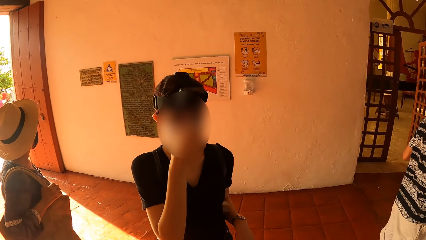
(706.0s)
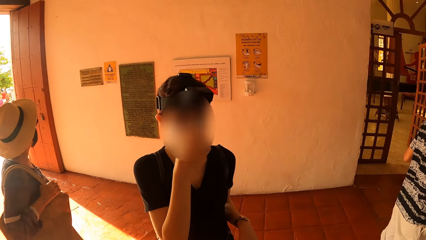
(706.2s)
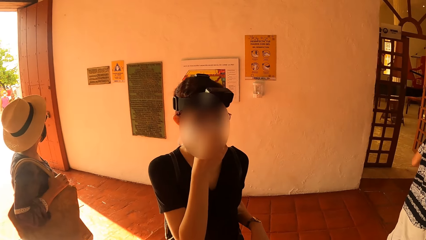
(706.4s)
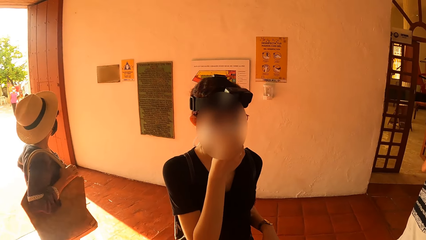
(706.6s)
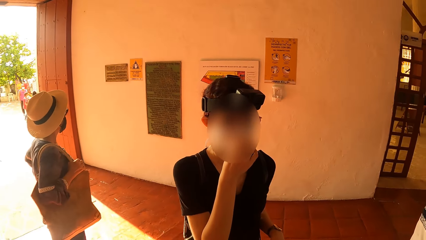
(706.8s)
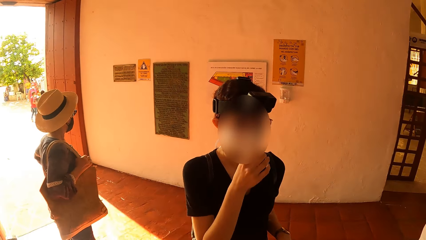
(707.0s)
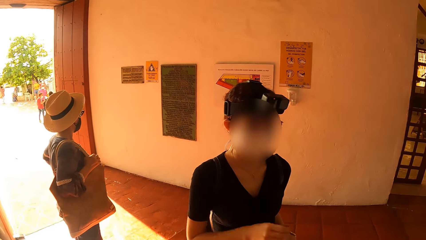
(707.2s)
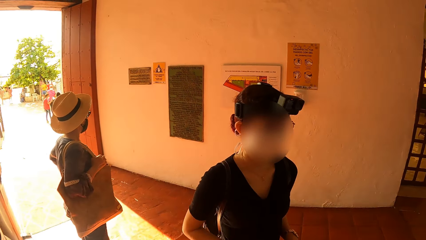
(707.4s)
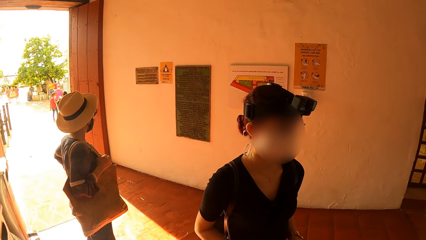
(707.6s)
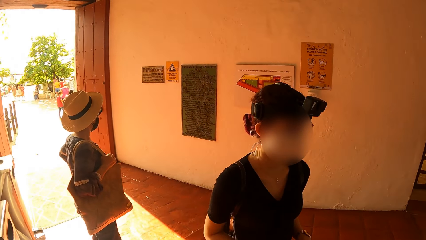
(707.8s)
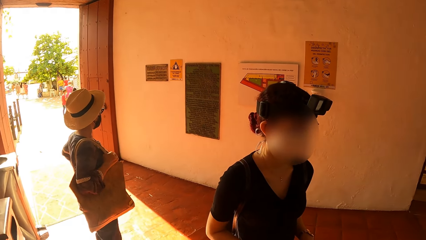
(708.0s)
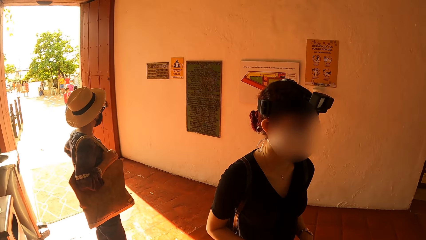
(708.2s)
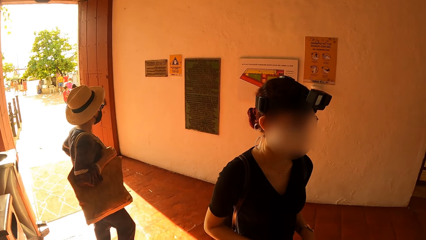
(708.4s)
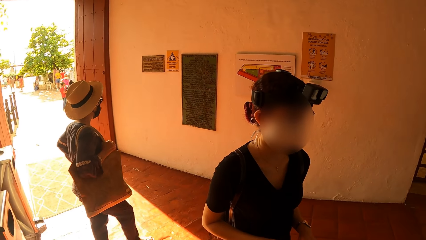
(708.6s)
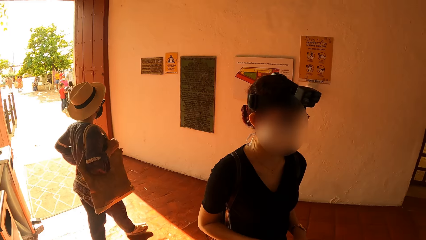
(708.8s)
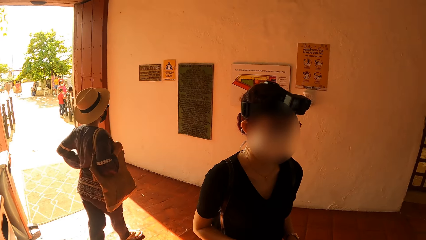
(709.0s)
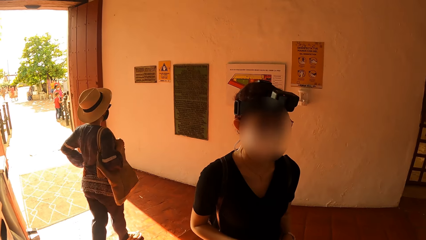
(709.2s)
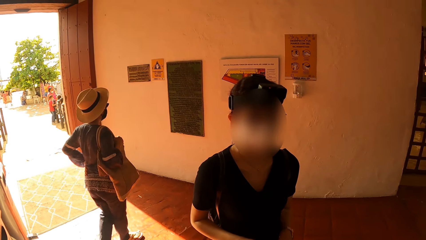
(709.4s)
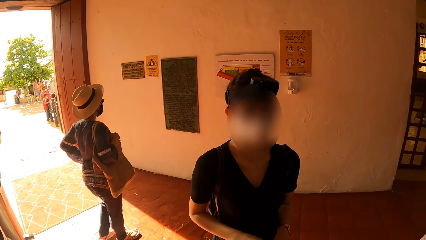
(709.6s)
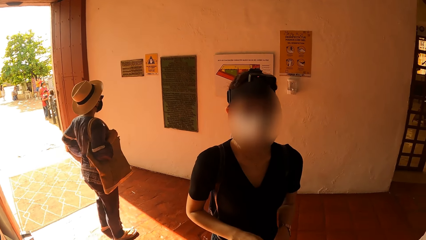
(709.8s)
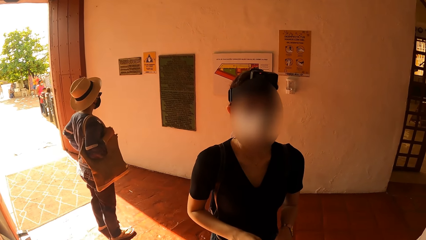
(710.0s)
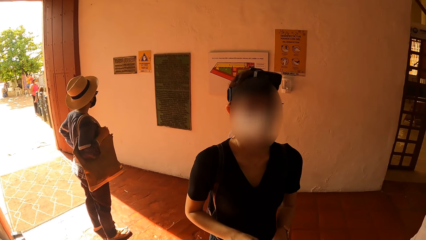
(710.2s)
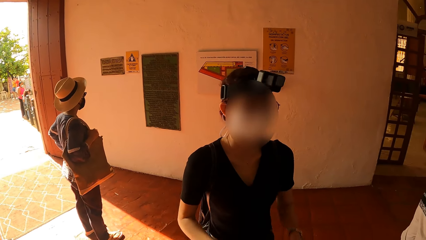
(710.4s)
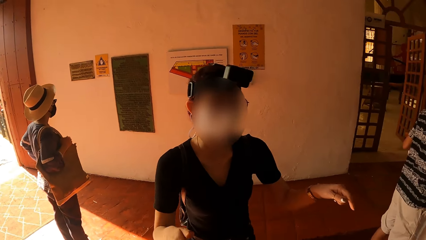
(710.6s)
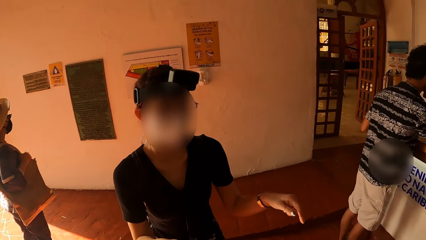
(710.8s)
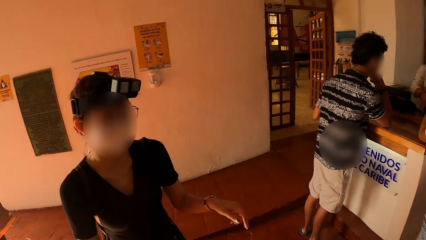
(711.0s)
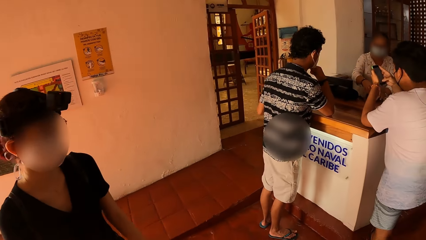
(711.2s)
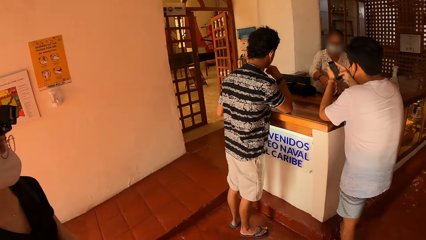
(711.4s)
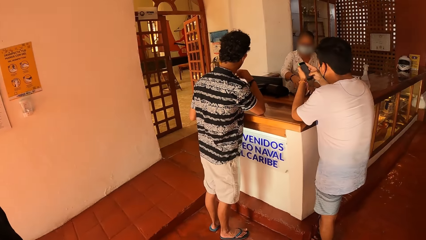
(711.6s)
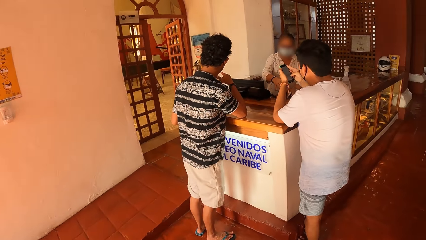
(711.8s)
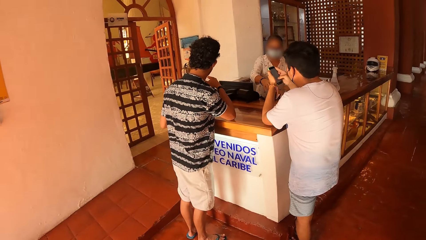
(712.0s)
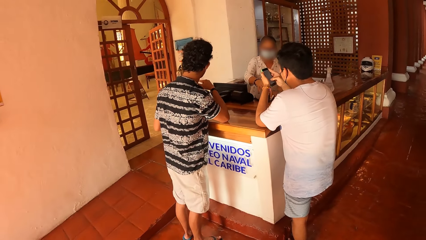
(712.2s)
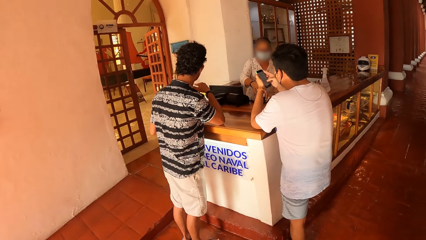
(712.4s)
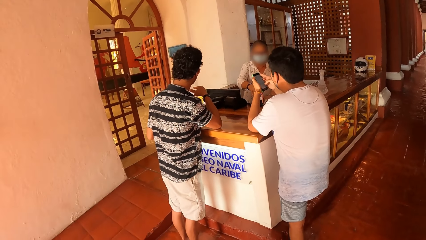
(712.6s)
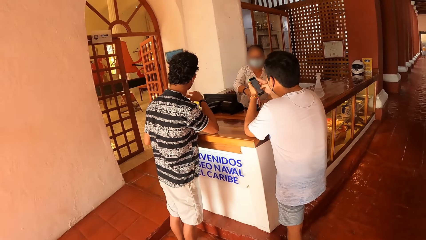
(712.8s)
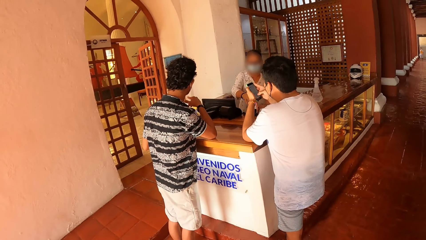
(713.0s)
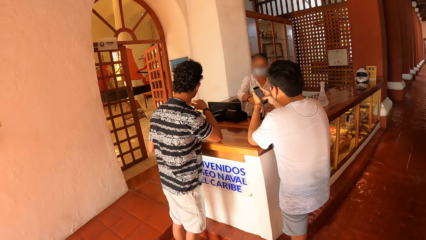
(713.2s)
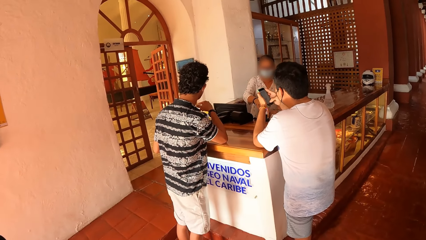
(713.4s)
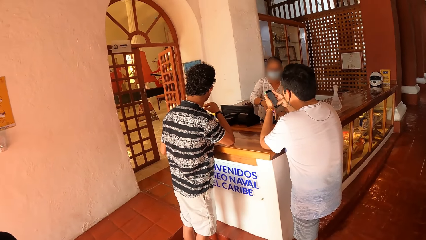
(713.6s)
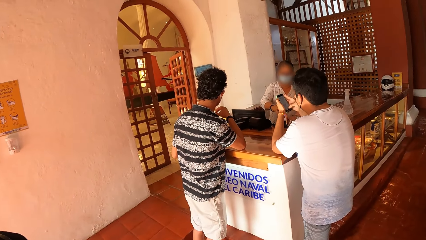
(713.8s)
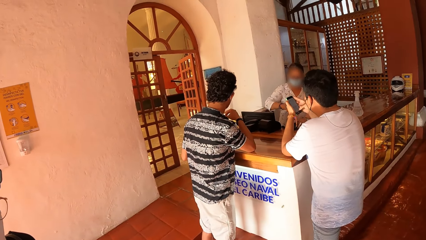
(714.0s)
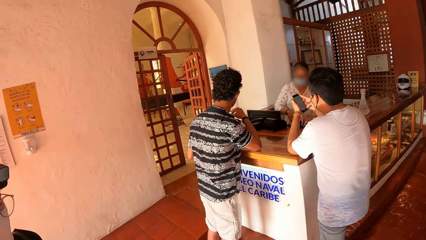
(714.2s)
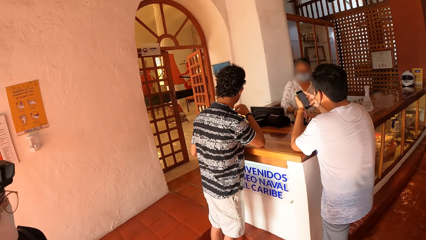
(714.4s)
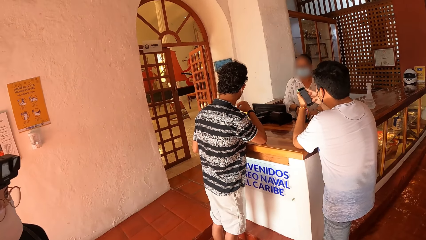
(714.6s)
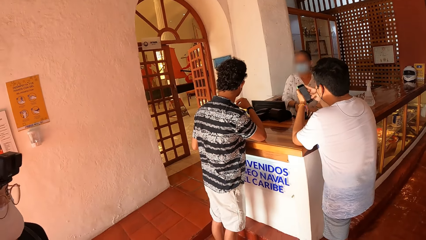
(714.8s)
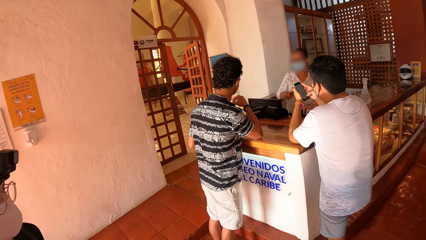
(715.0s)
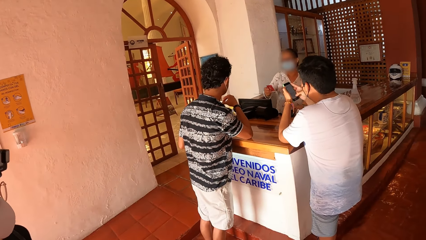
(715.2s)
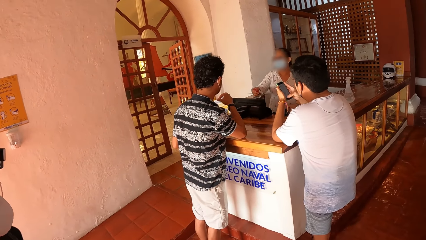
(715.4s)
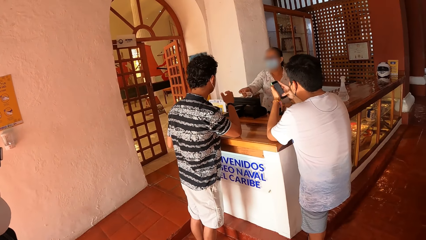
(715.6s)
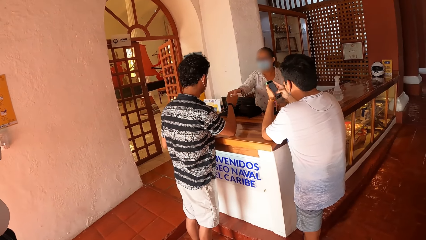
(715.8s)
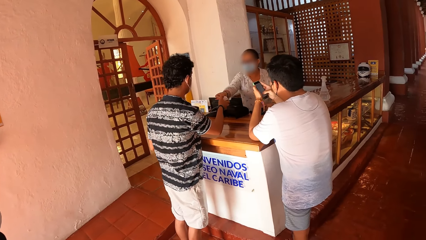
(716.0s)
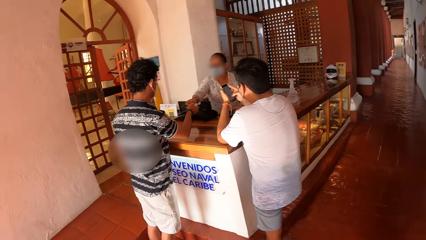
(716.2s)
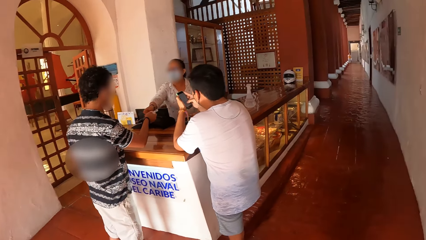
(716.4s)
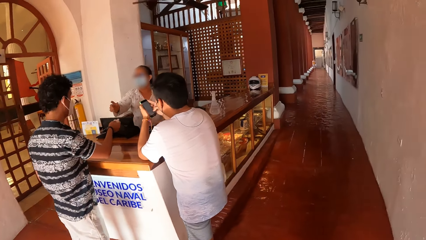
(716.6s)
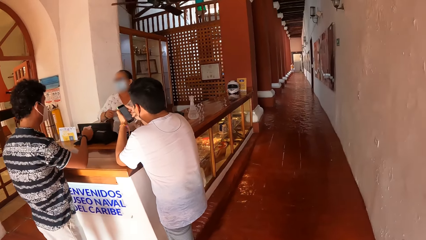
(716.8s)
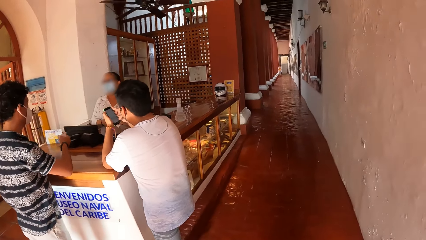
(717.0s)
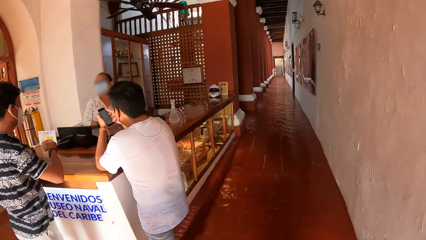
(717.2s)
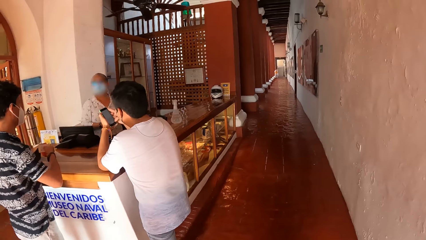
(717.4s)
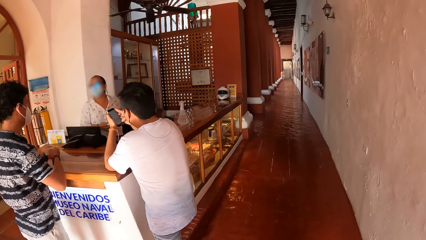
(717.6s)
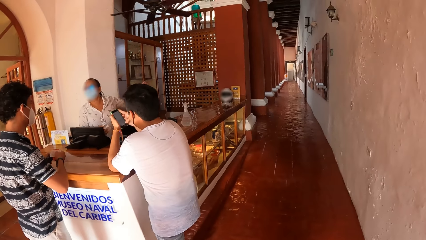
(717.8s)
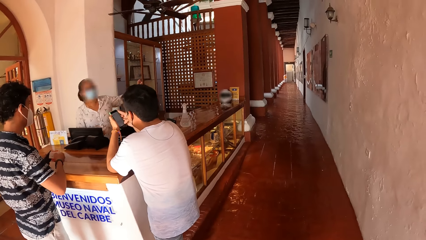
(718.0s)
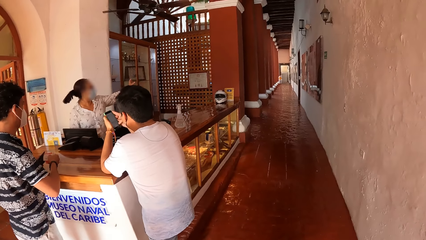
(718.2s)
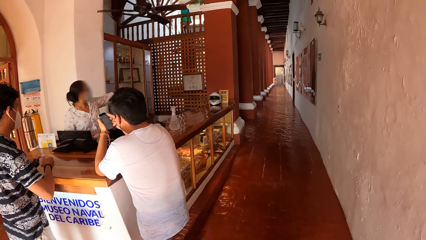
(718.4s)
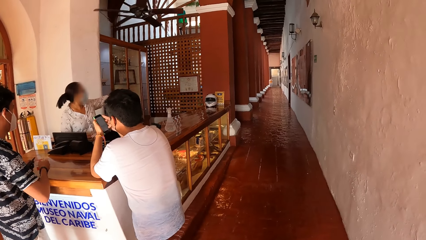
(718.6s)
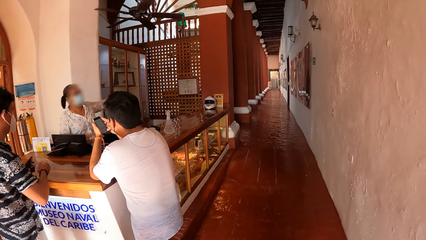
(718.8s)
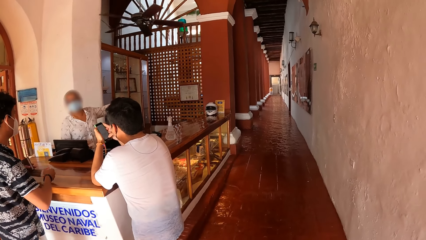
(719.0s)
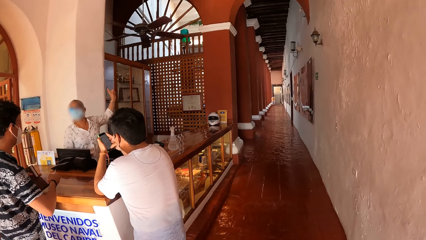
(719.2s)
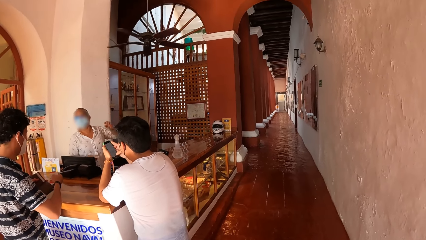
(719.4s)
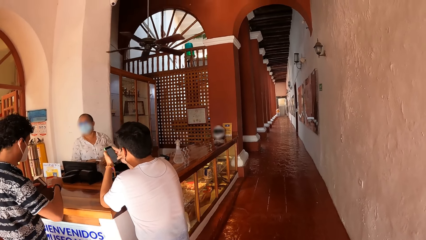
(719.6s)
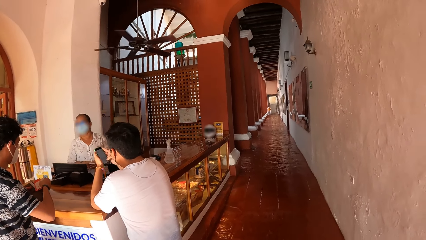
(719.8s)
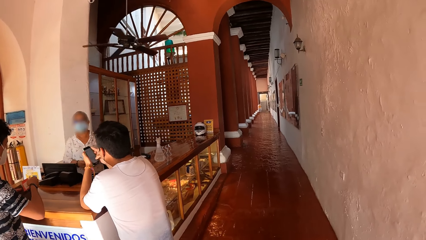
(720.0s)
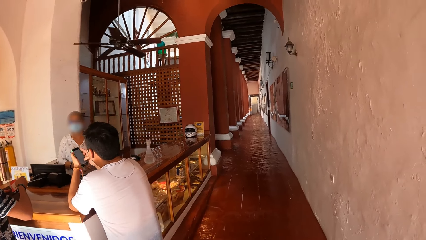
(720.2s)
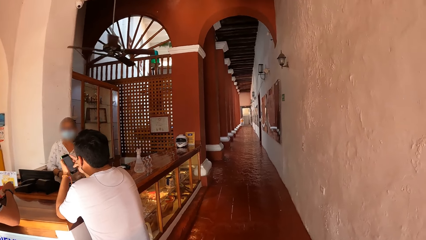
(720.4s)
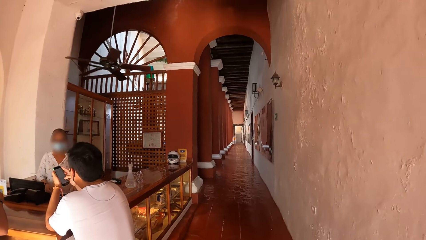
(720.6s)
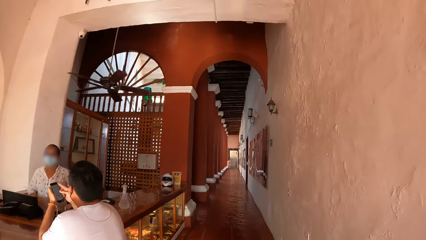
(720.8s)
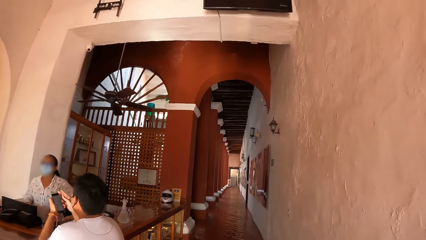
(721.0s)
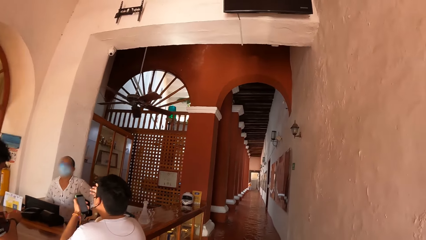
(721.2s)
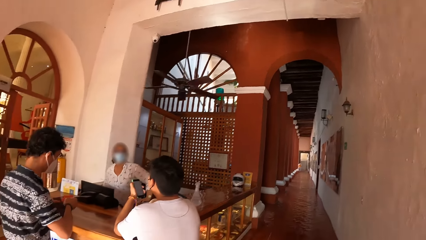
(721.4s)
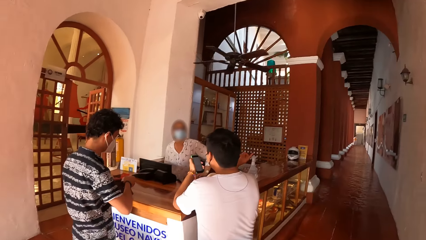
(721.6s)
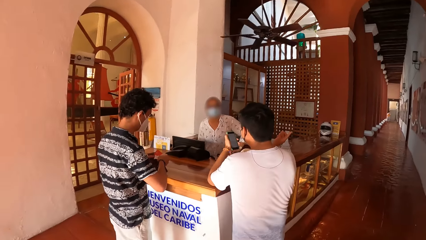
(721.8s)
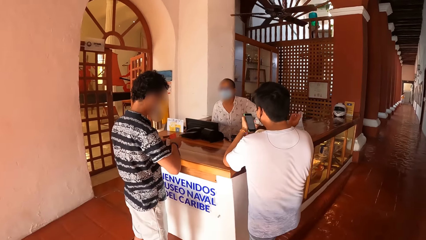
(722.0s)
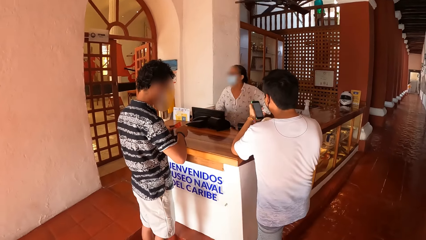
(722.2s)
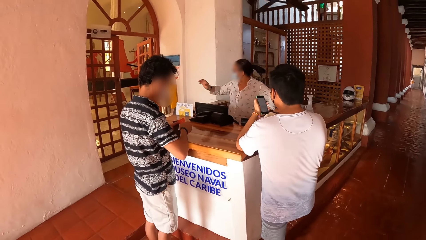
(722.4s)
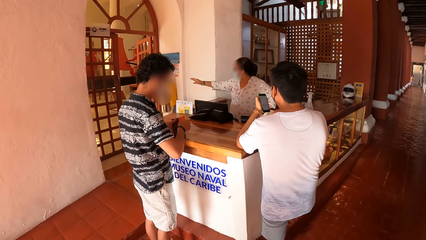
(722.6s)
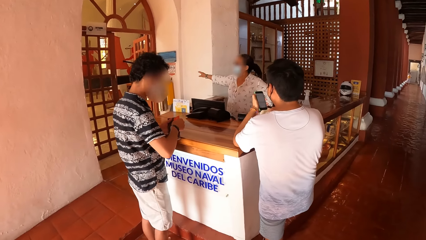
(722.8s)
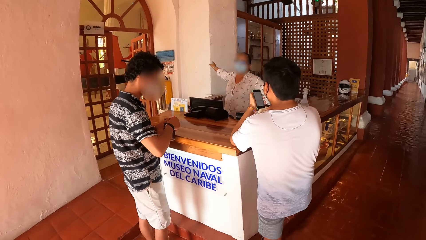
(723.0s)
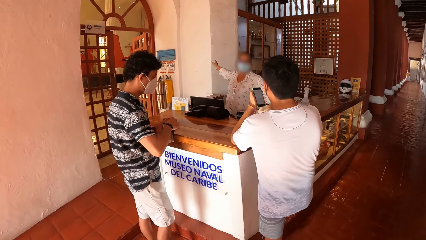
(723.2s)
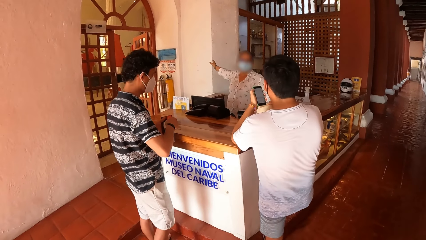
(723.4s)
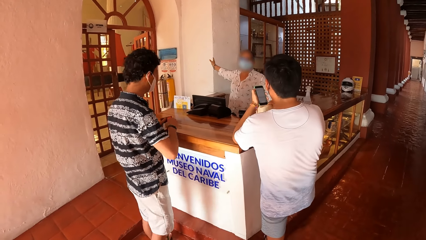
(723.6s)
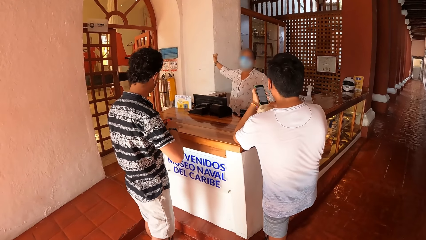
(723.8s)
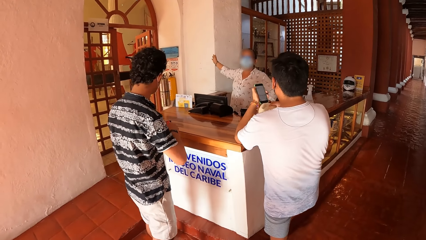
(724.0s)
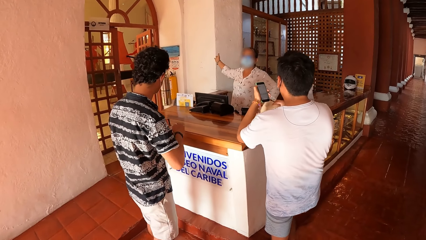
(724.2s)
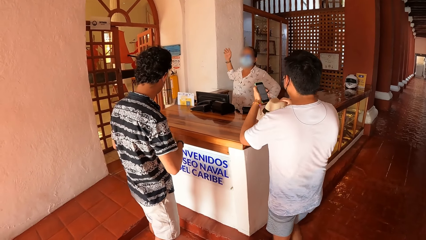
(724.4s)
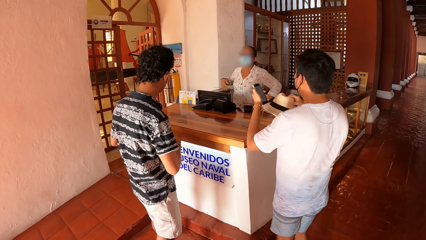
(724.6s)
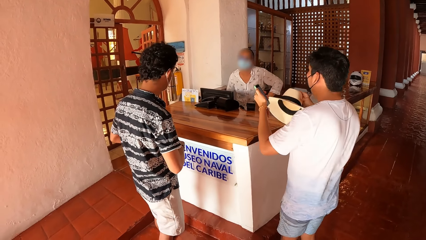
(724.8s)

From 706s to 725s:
The camera wearer talks to a man. A woman moves towards the labels on the wall. The camera wearer looks around the room. Another woman passes a card to a second man. The second woman directs the second man into the building. The second man puts the card into a wallet with his right hand. A third man picks up the hat from the table with his right hand.
